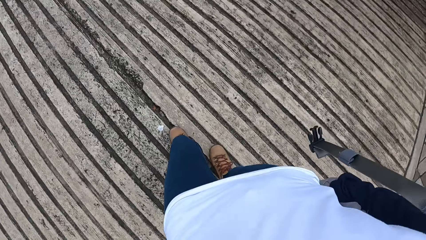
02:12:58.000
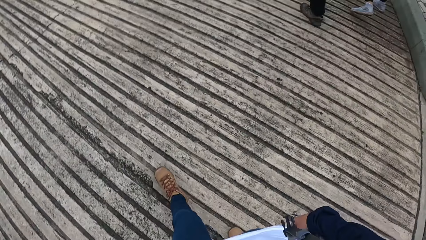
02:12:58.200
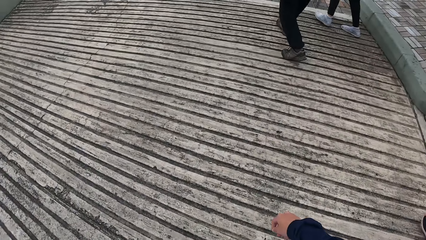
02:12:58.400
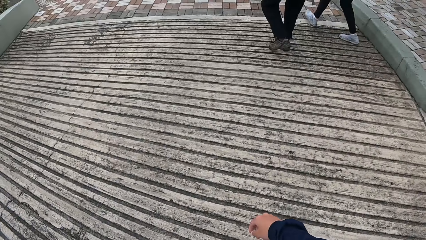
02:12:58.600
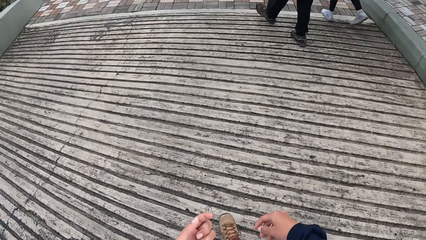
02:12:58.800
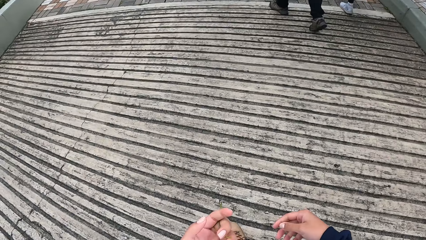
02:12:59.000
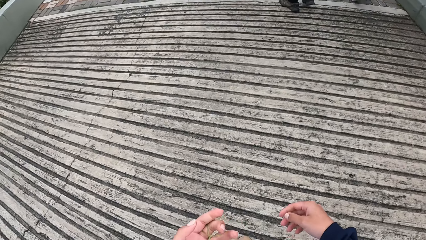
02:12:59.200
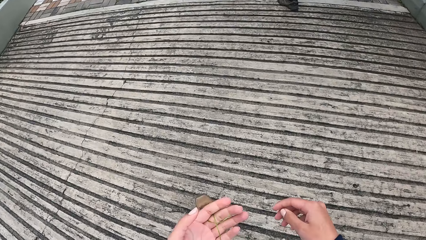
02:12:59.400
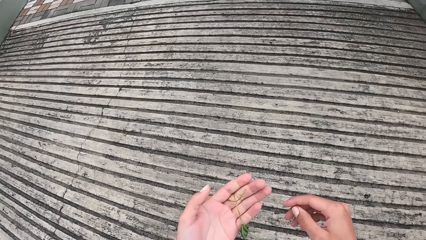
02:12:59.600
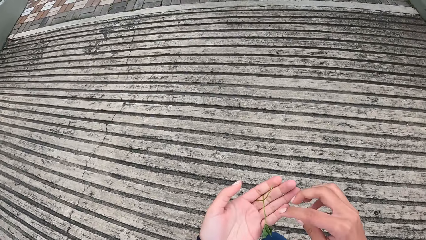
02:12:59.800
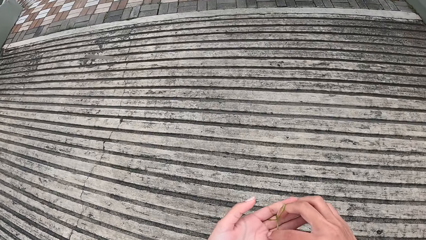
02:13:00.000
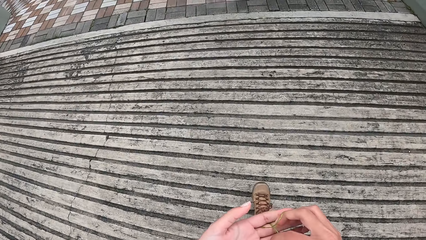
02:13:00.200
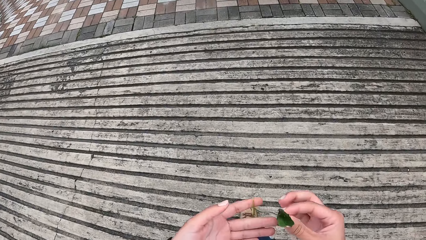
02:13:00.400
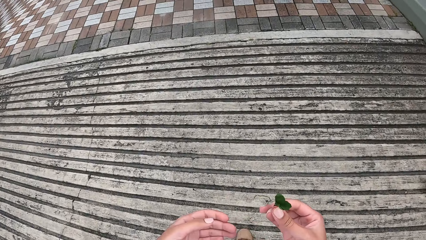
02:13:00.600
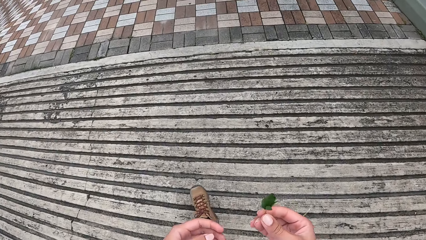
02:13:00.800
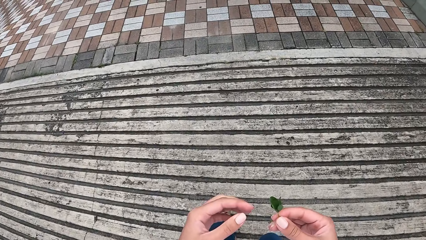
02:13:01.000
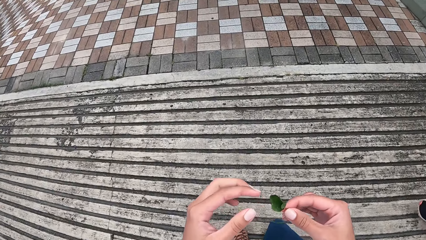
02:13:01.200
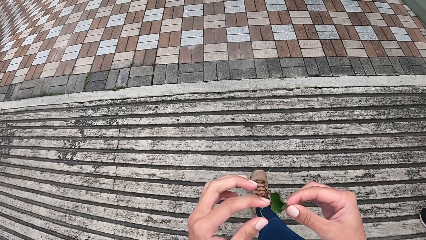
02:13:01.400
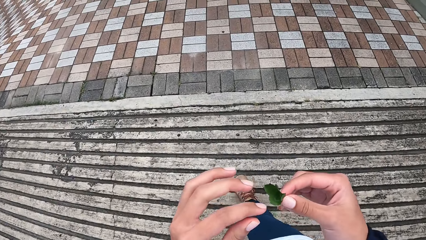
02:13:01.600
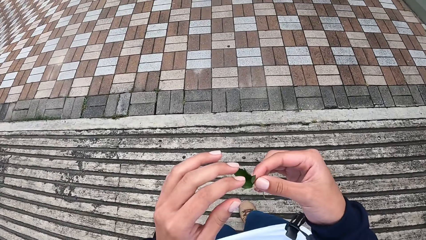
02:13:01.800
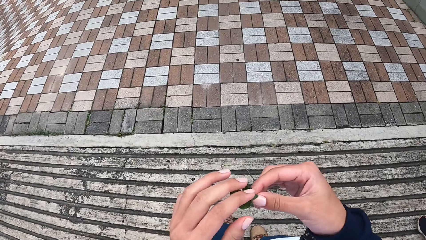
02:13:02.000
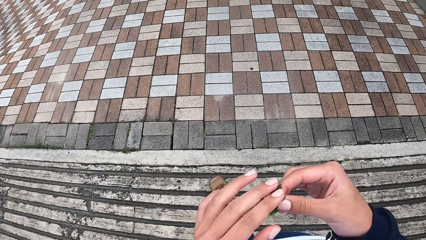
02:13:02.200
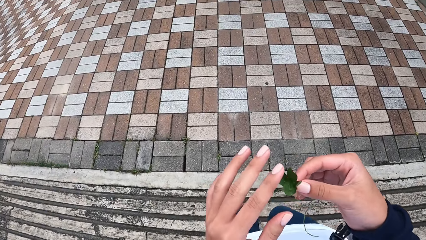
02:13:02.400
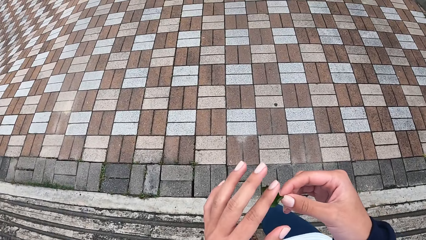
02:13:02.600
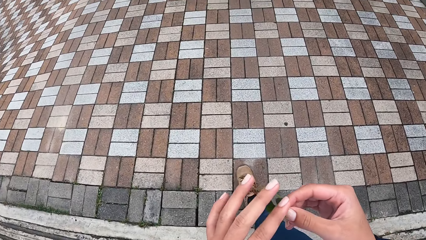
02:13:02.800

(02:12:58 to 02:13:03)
The camera wearer picks up the flower with her right hand. She touches the flower. She opens the petals of the flower with her left hand.

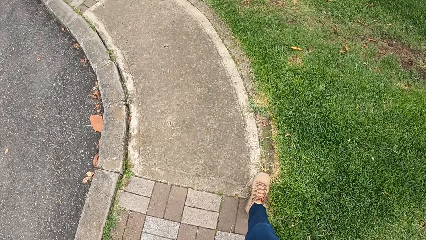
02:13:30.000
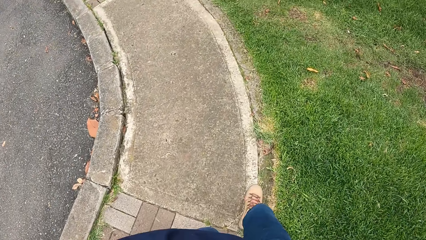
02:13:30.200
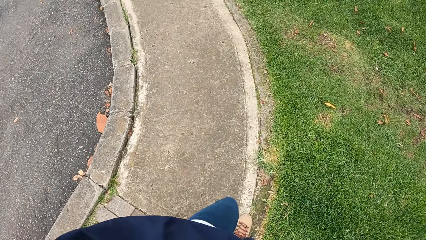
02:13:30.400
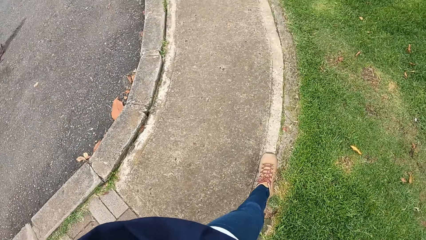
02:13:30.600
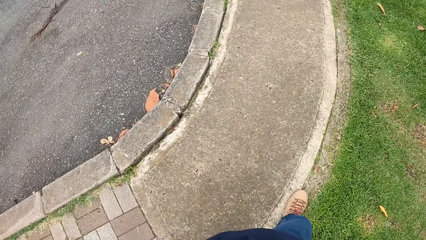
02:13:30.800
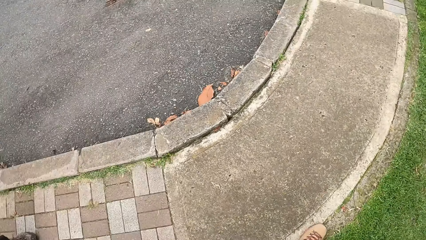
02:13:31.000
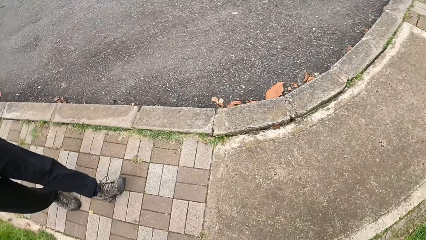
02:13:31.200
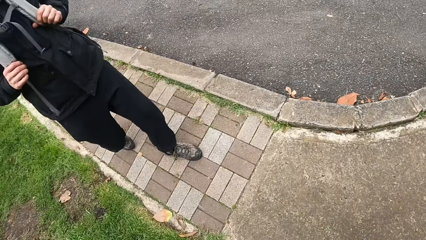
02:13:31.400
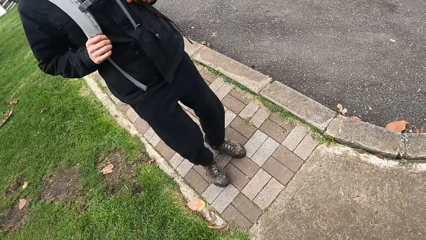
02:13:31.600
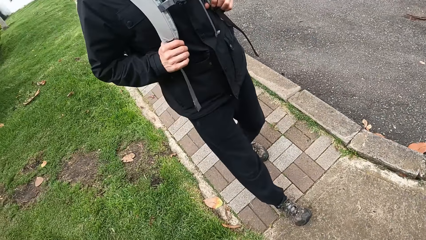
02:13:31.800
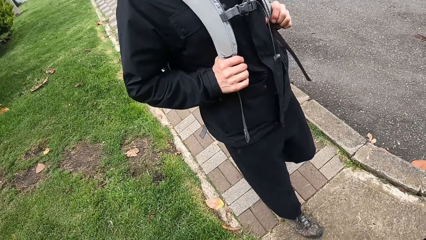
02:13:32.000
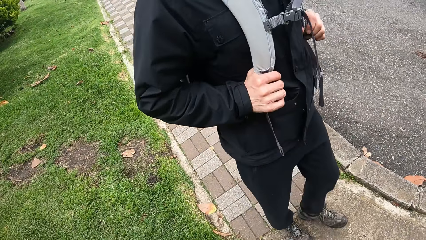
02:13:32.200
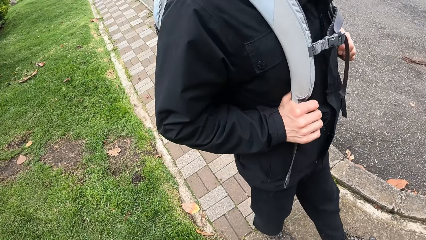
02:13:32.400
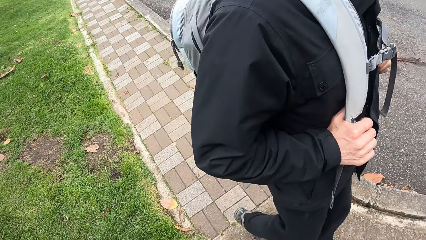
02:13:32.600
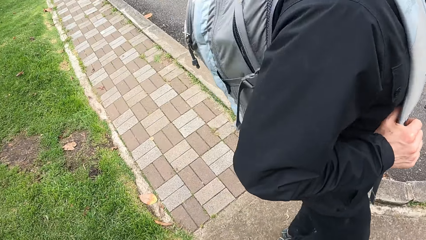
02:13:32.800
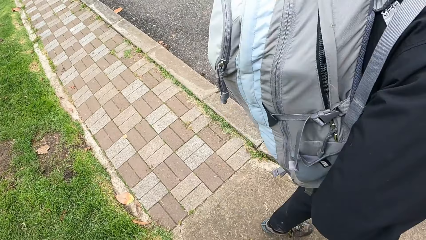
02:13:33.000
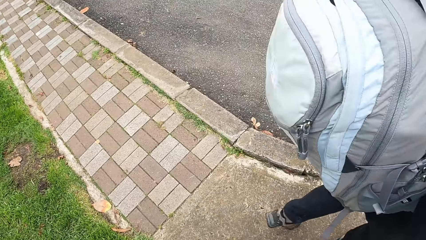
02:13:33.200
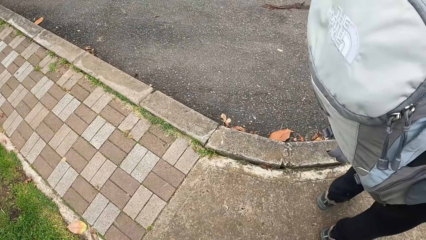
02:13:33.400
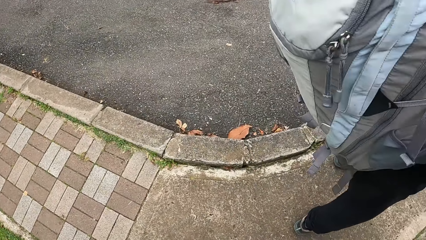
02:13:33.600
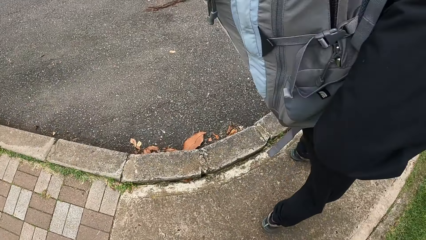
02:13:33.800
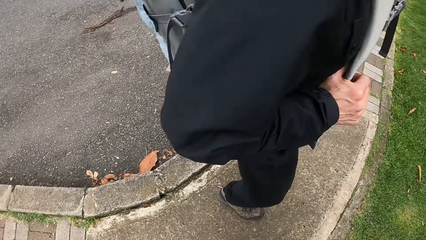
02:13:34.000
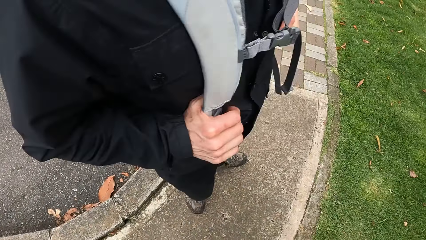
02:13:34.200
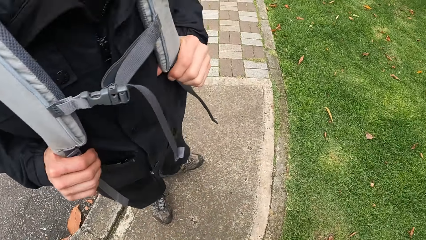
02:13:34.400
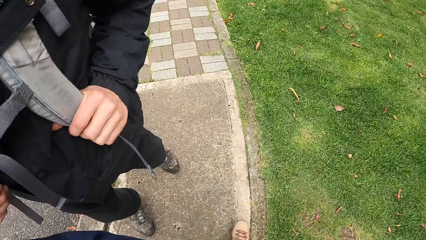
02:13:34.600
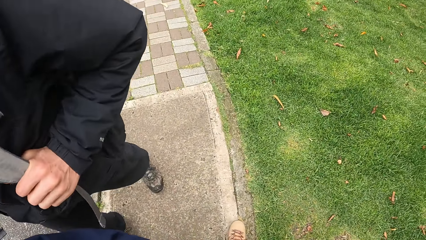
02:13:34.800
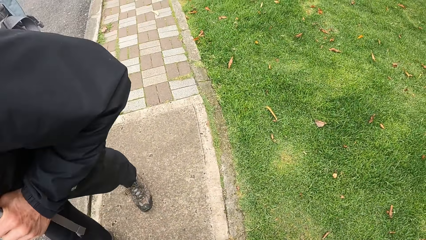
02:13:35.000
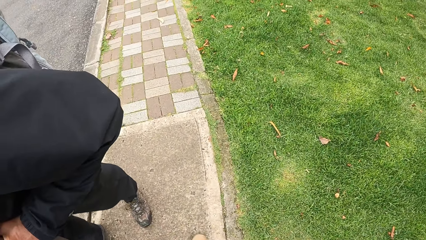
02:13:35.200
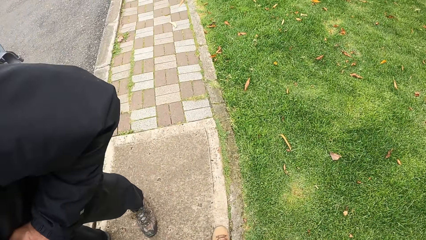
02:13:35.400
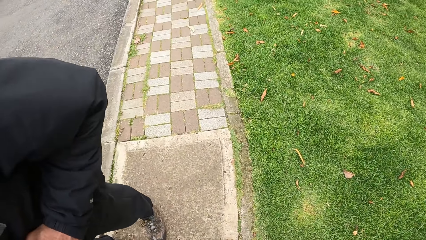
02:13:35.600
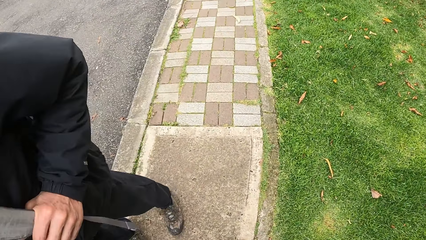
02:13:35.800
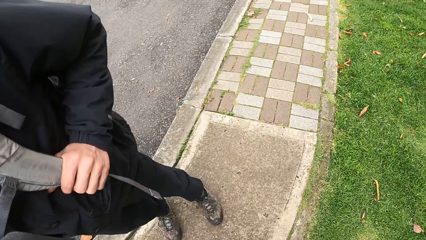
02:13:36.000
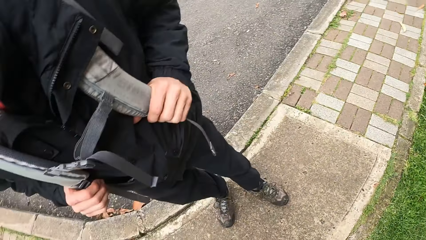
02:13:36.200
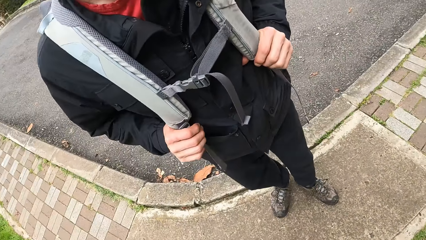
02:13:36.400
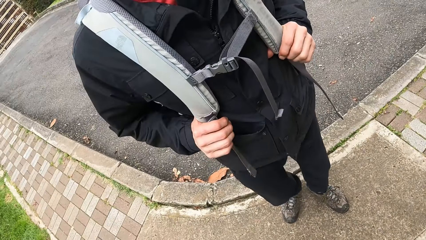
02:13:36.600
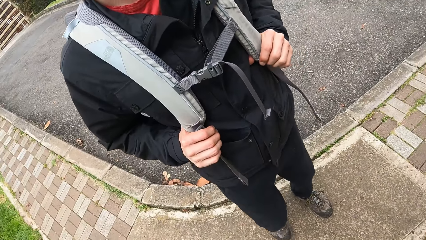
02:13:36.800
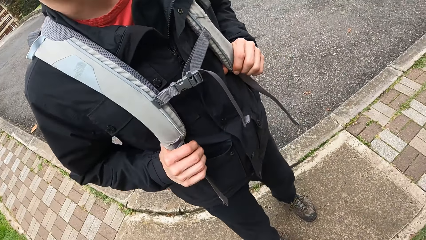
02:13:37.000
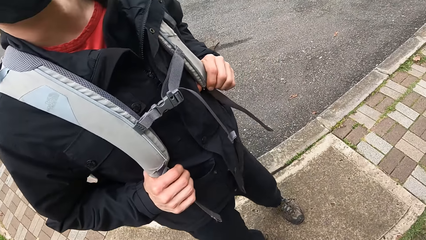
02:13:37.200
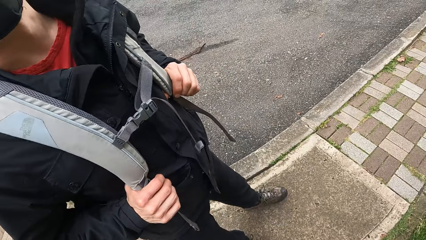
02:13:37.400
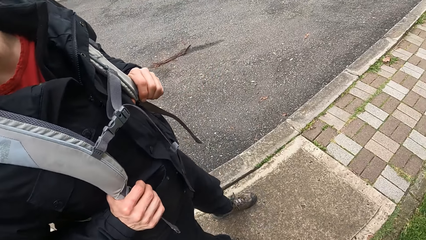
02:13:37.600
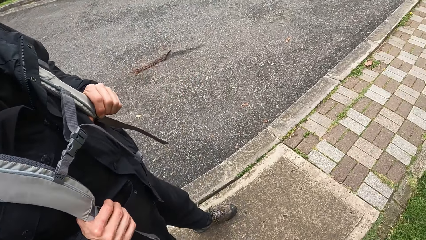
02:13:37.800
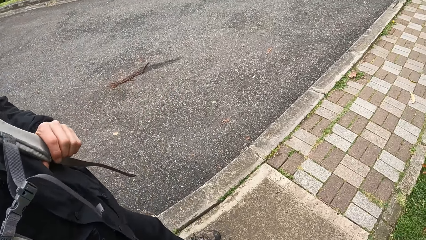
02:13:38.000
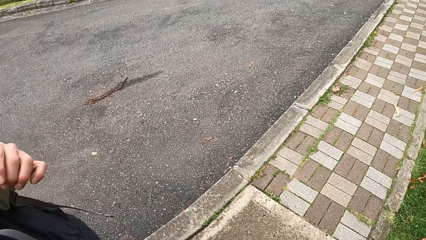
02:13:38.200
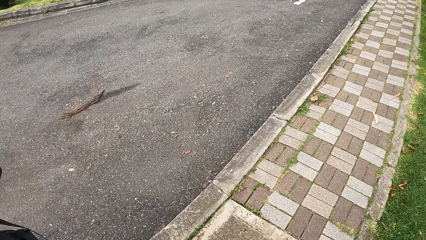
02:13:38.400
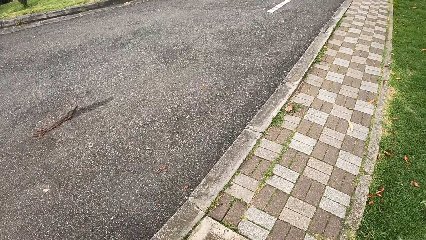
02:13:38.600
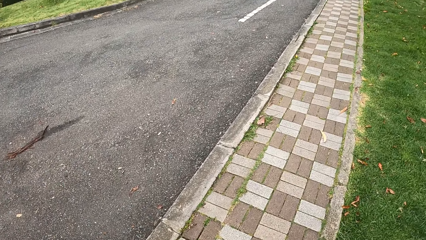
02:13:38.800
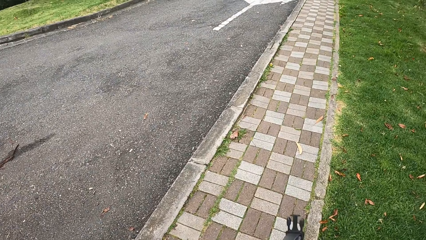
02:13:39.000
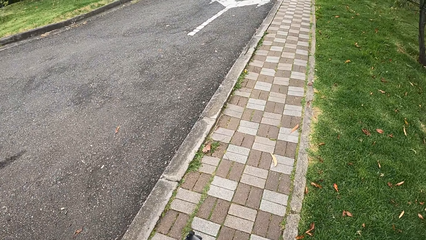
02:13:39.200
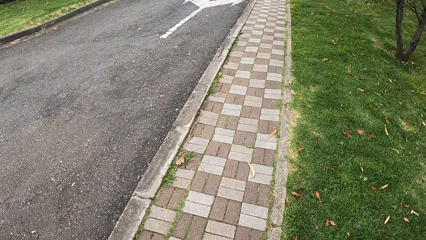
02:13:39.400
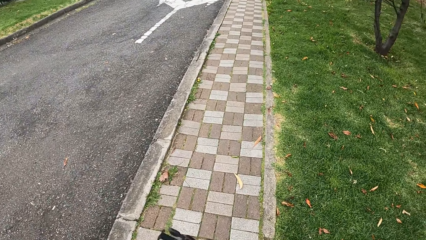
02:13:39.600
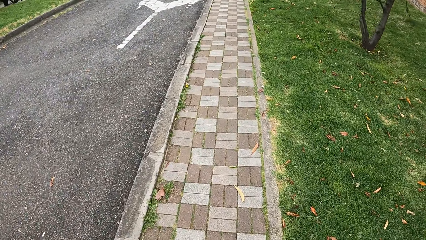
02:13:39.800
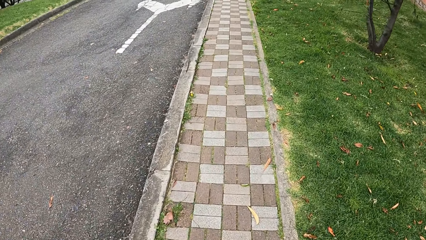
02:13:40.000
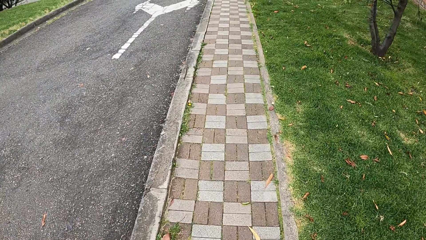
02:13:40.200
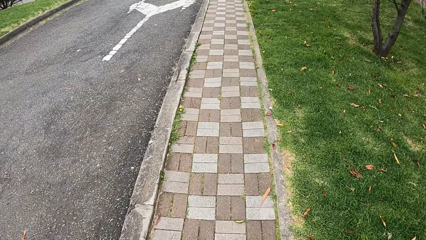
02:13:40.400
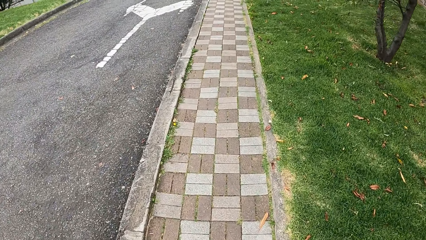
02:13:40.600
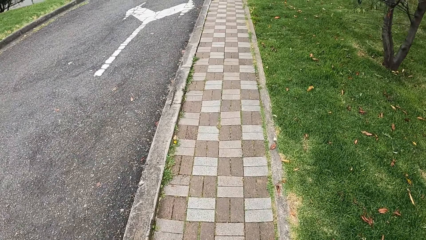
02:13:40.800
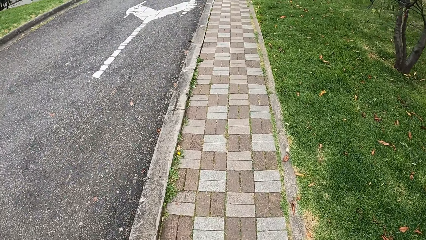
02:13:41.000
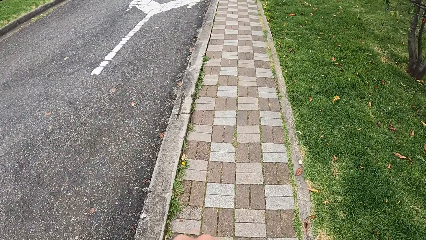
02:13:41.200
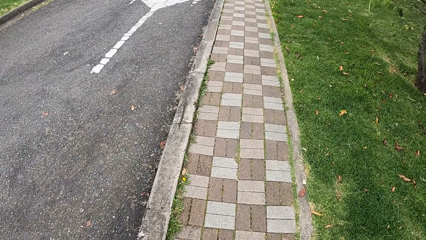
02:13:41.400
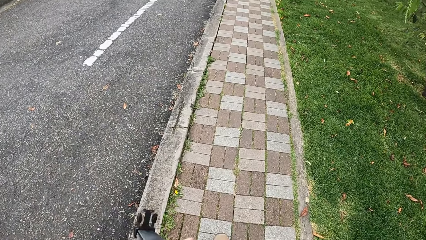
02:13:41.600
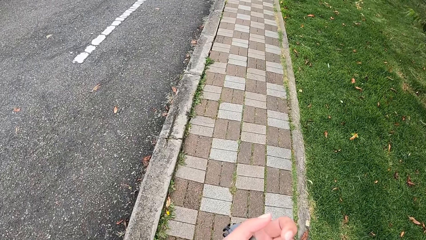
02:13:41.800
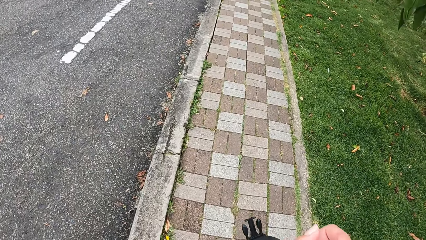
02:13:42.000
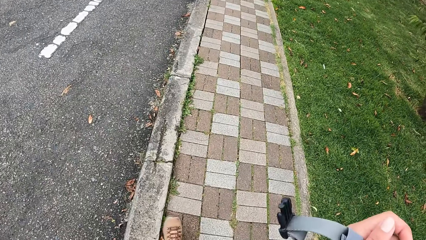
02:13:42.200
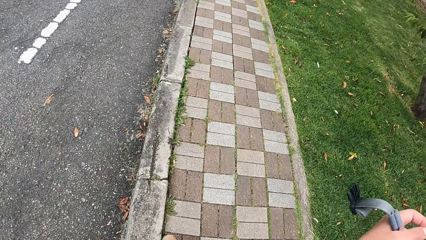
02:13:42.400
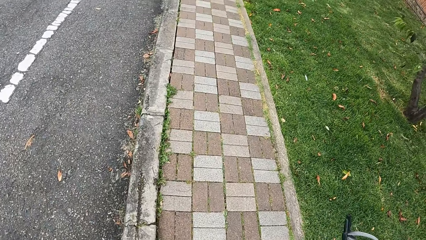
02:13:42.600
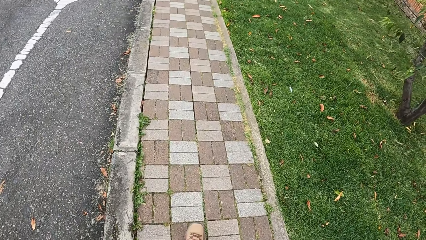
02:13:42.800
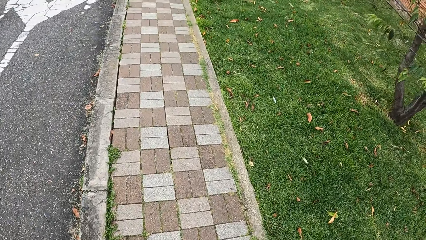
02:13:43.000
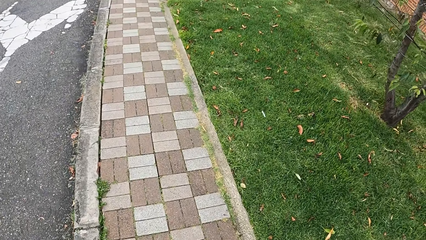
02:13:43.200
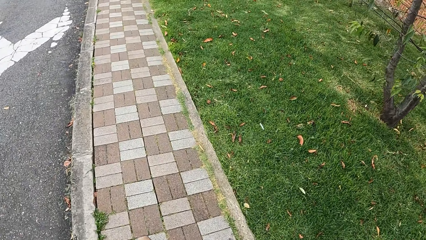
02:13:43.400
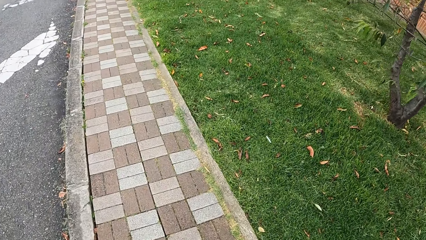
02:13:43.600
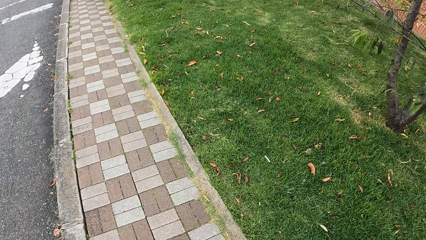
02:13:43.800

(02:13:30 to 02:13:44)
The camera wearer looks at a person. They walk on a sidewalk.
